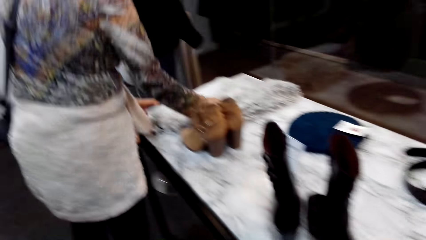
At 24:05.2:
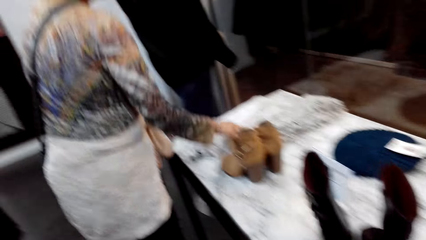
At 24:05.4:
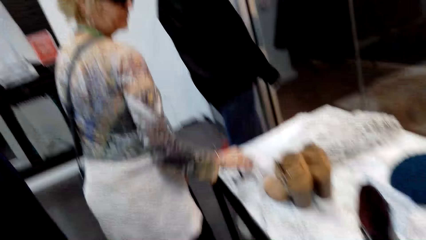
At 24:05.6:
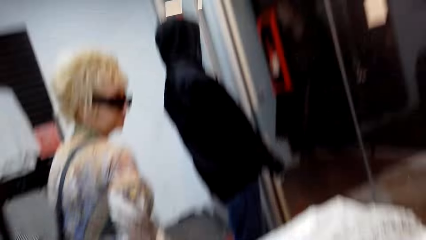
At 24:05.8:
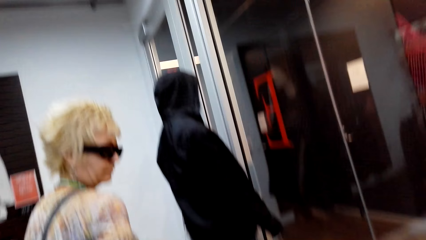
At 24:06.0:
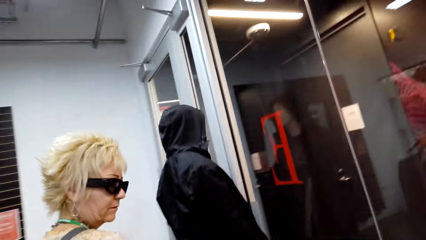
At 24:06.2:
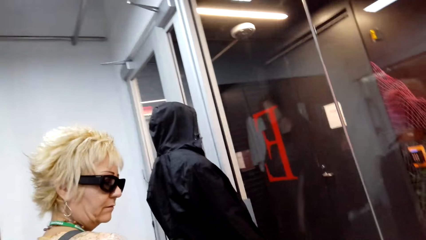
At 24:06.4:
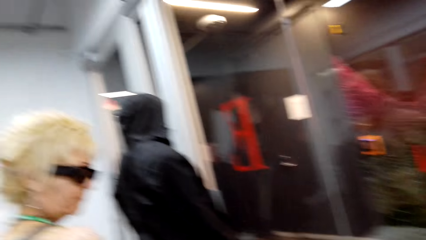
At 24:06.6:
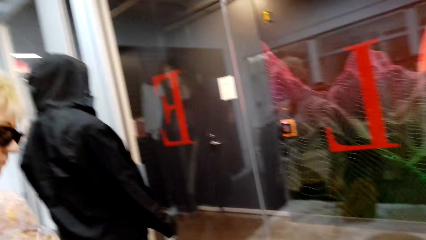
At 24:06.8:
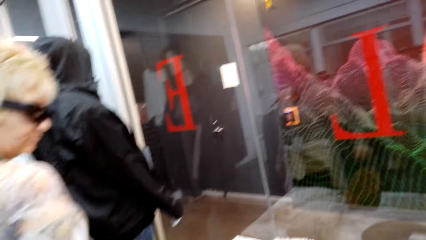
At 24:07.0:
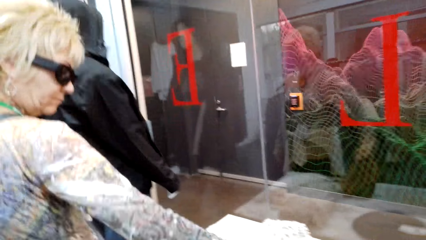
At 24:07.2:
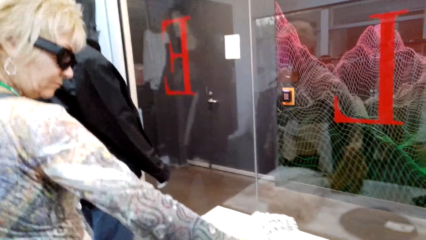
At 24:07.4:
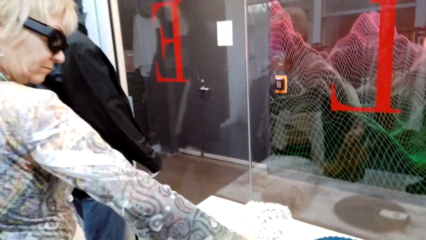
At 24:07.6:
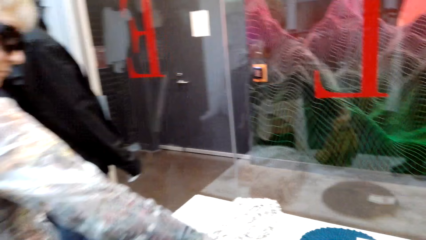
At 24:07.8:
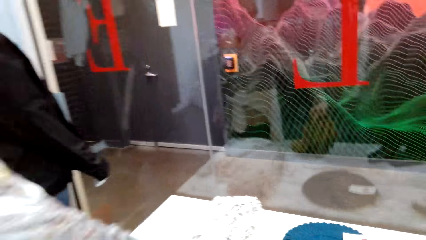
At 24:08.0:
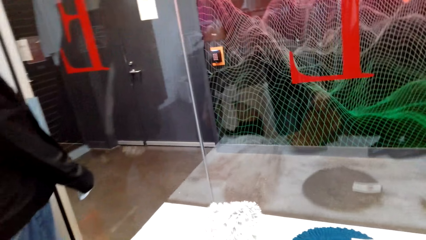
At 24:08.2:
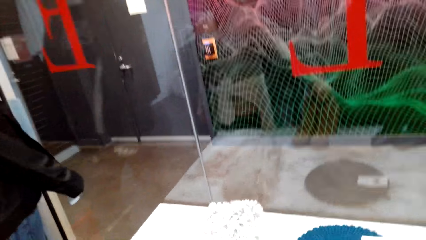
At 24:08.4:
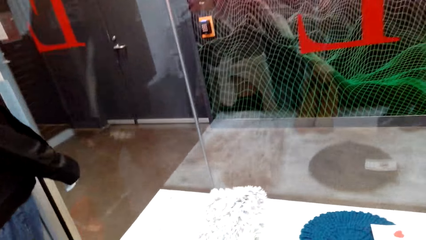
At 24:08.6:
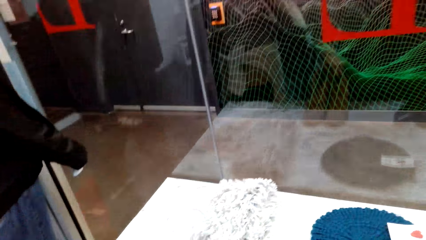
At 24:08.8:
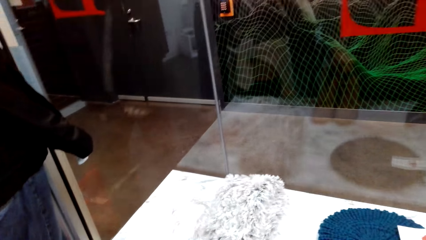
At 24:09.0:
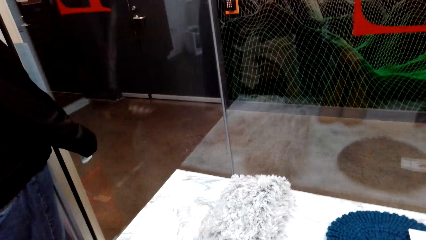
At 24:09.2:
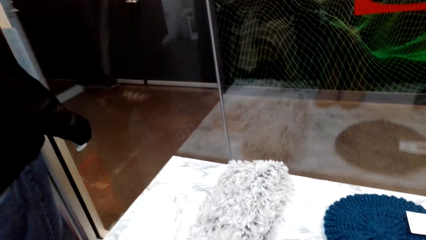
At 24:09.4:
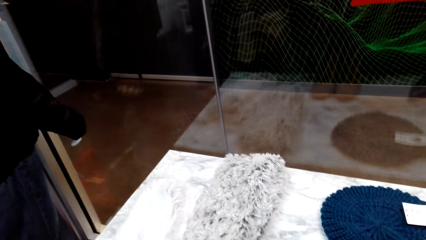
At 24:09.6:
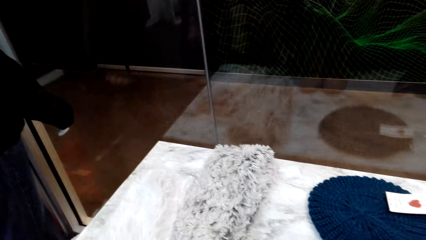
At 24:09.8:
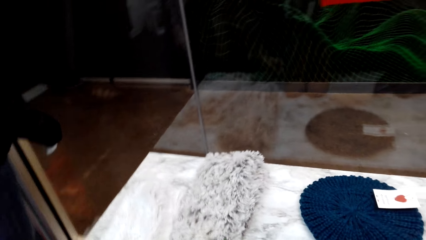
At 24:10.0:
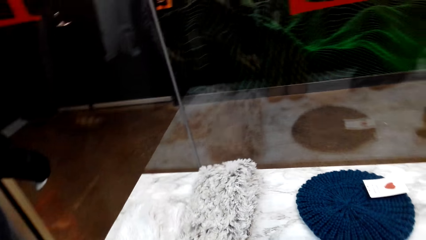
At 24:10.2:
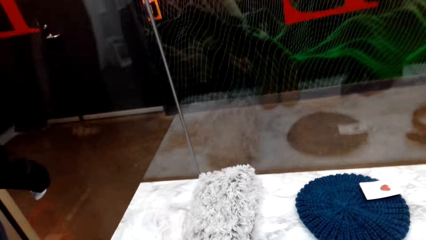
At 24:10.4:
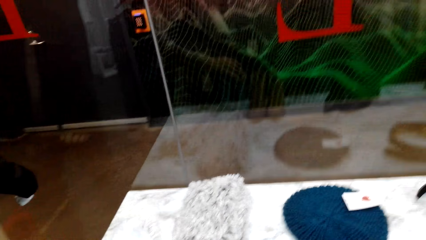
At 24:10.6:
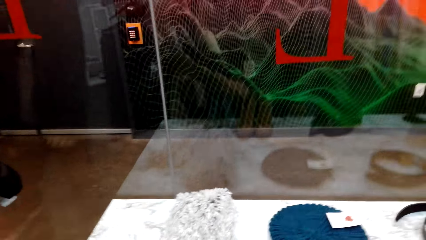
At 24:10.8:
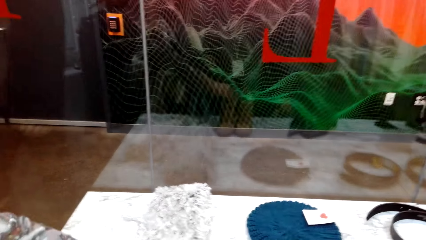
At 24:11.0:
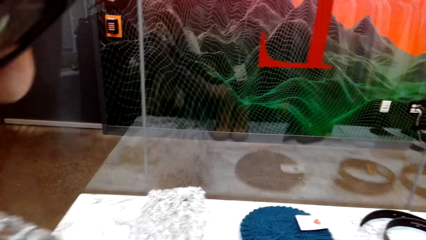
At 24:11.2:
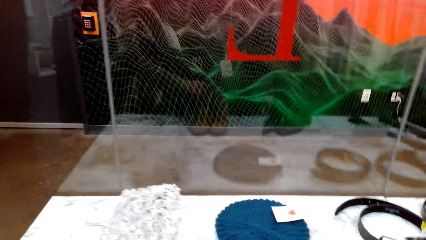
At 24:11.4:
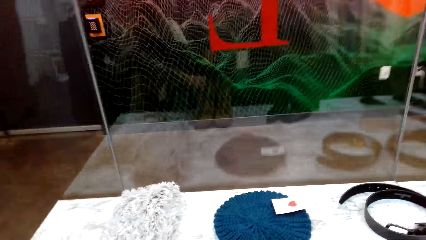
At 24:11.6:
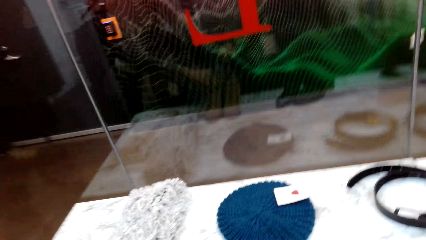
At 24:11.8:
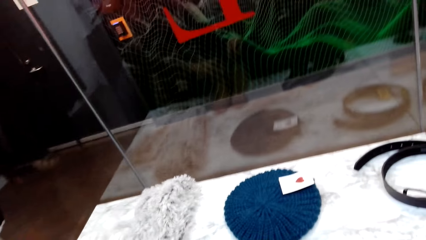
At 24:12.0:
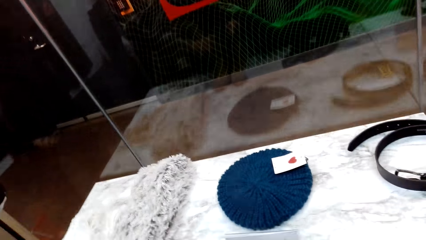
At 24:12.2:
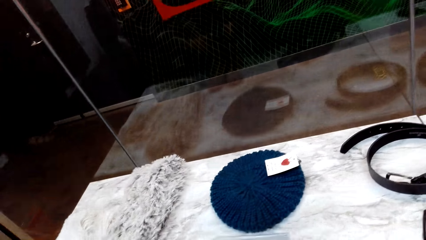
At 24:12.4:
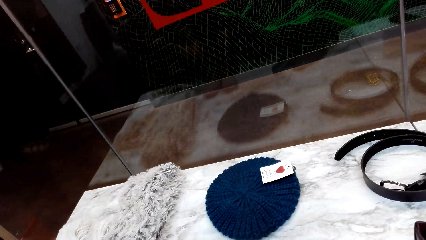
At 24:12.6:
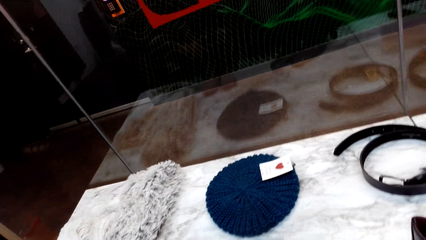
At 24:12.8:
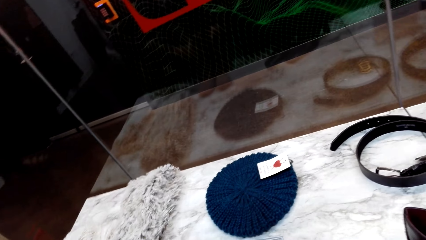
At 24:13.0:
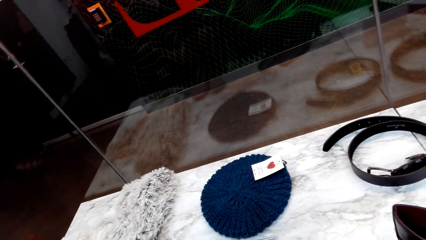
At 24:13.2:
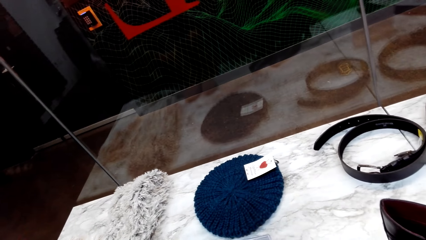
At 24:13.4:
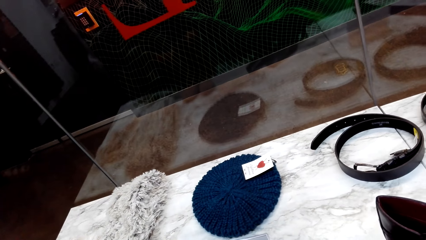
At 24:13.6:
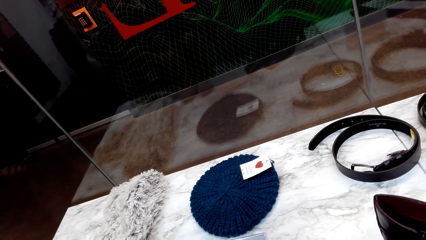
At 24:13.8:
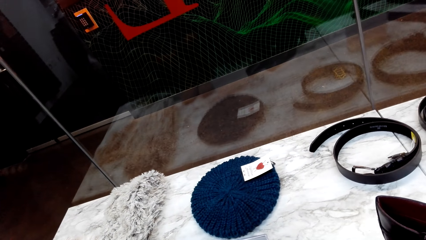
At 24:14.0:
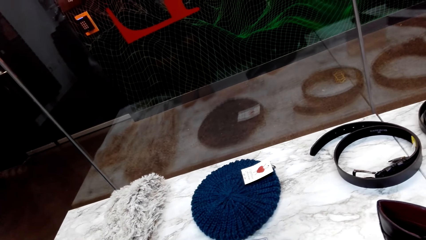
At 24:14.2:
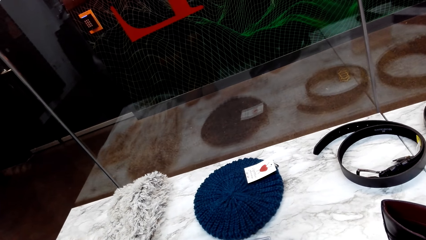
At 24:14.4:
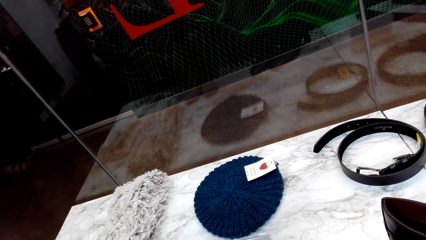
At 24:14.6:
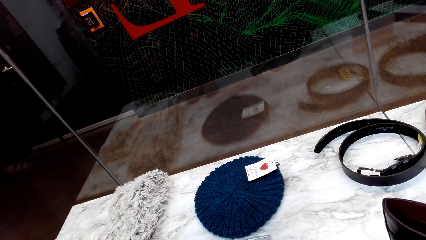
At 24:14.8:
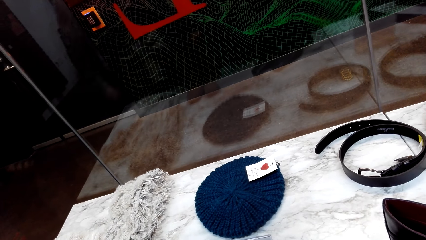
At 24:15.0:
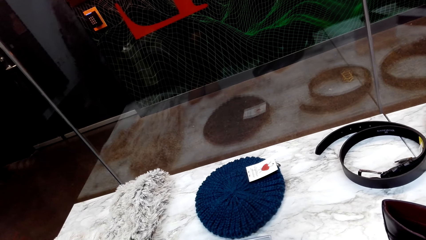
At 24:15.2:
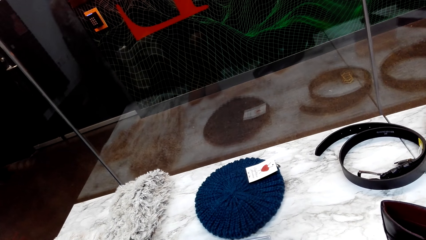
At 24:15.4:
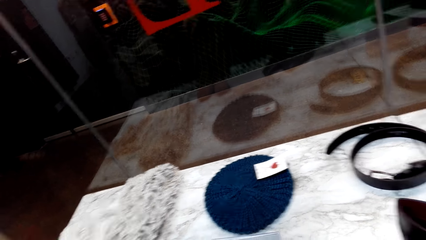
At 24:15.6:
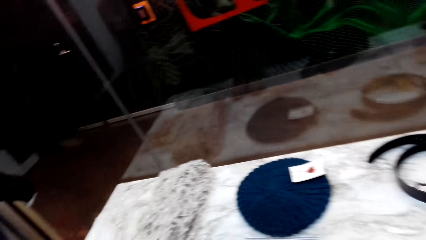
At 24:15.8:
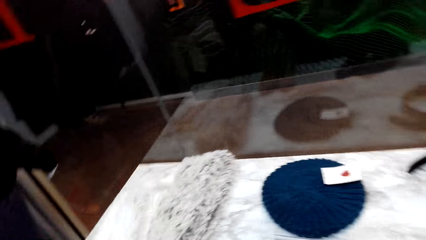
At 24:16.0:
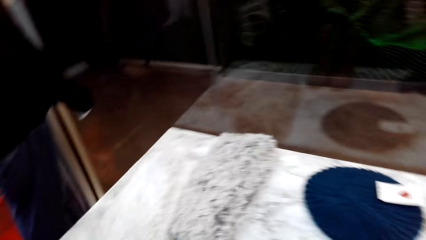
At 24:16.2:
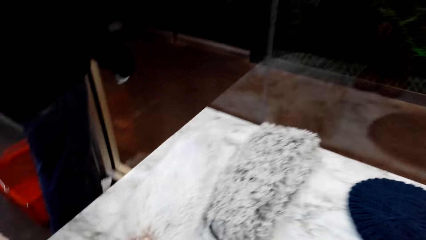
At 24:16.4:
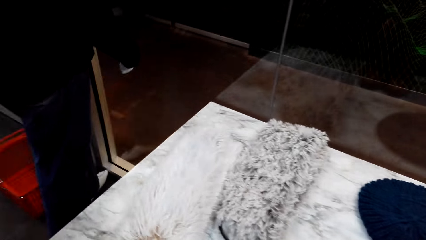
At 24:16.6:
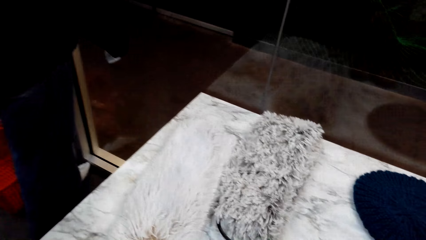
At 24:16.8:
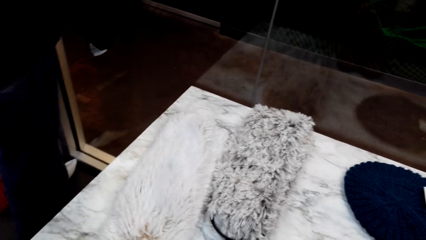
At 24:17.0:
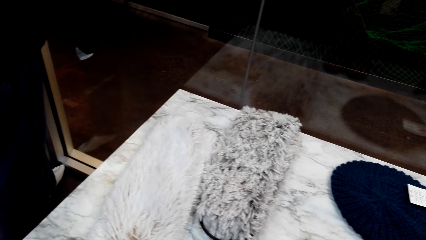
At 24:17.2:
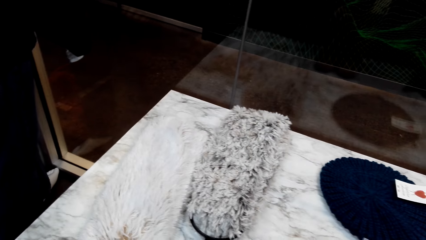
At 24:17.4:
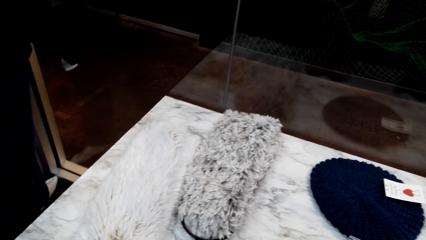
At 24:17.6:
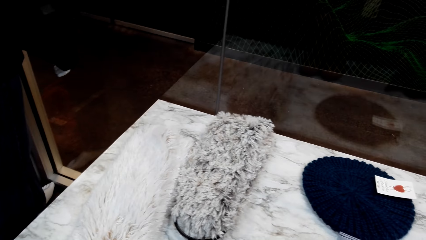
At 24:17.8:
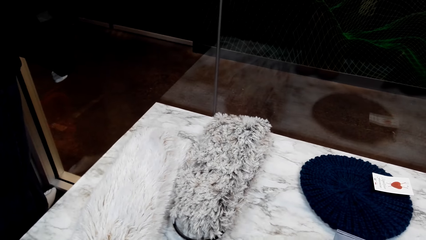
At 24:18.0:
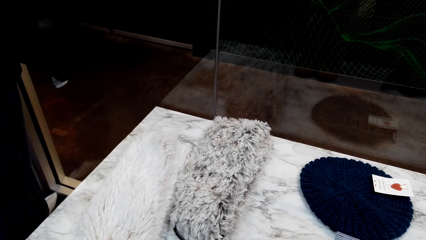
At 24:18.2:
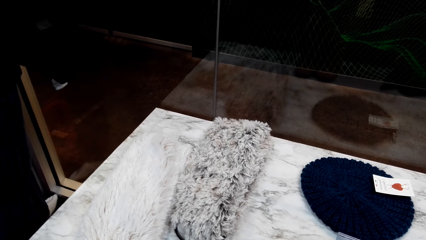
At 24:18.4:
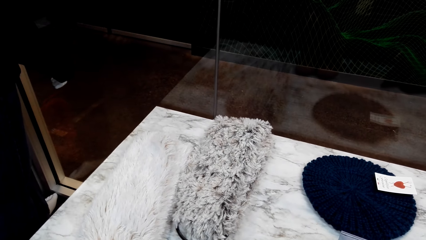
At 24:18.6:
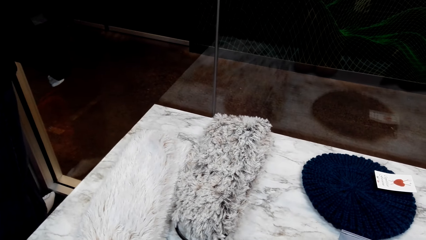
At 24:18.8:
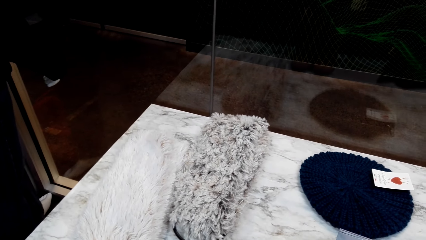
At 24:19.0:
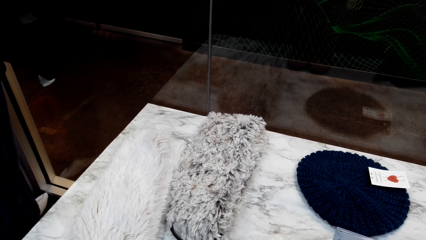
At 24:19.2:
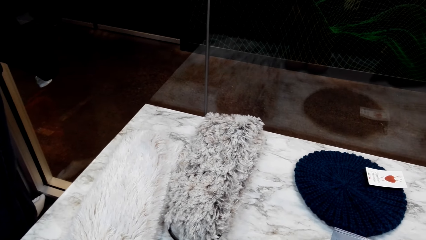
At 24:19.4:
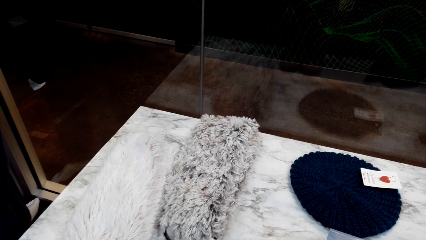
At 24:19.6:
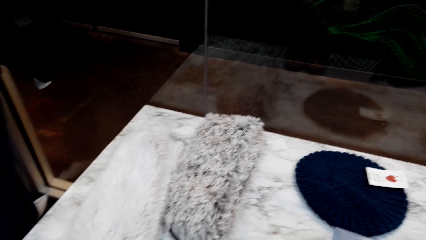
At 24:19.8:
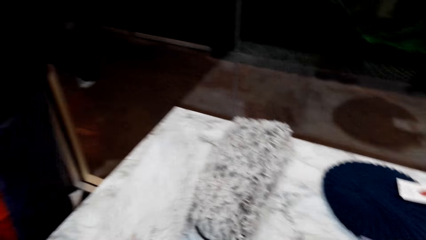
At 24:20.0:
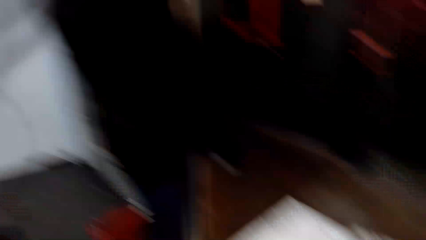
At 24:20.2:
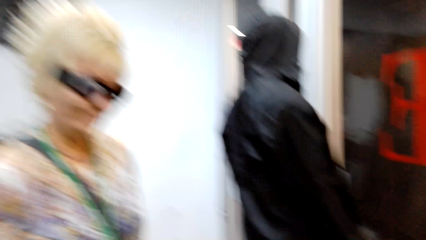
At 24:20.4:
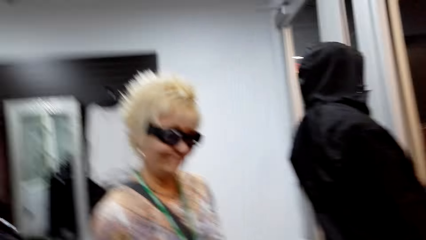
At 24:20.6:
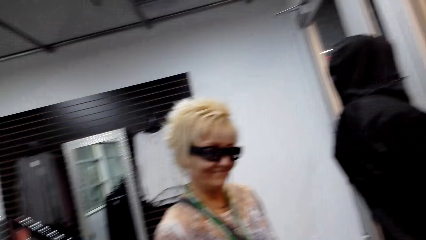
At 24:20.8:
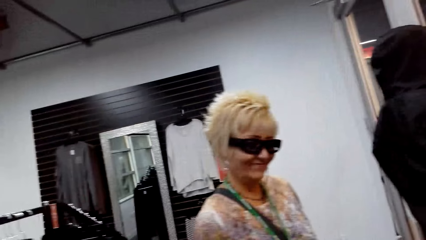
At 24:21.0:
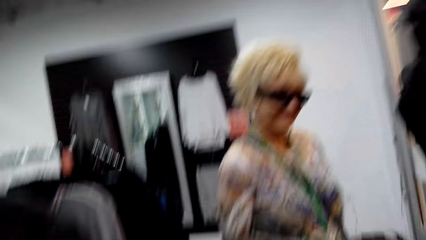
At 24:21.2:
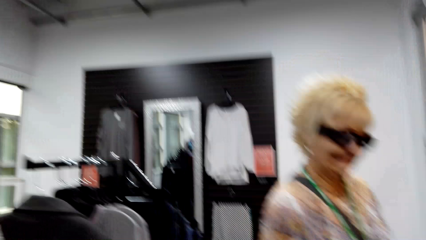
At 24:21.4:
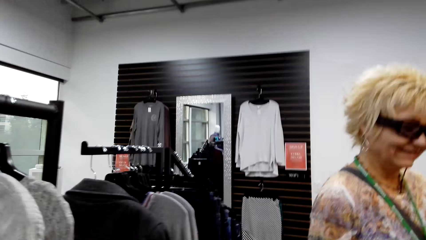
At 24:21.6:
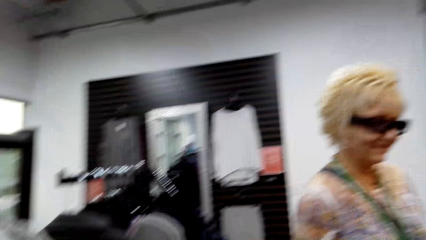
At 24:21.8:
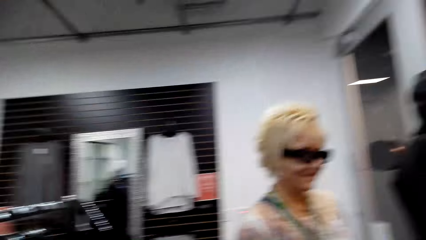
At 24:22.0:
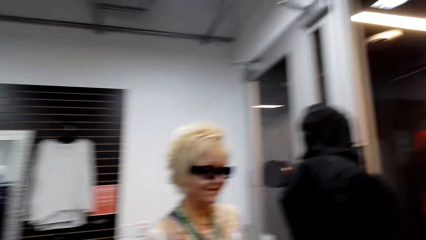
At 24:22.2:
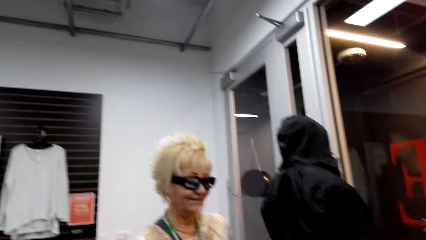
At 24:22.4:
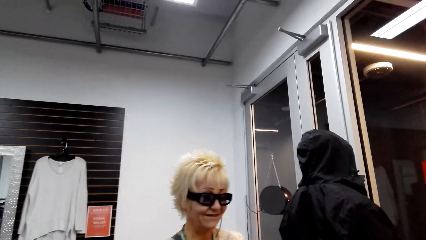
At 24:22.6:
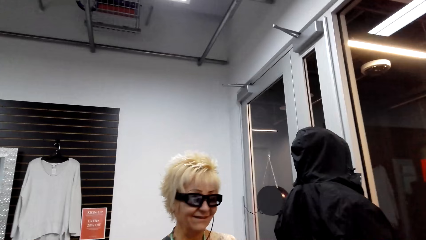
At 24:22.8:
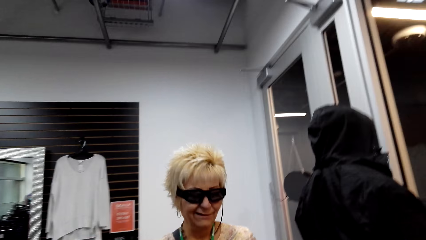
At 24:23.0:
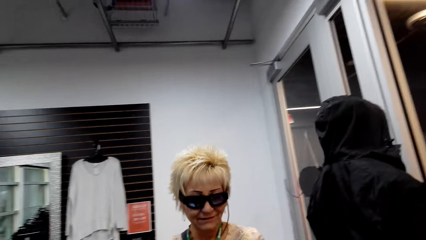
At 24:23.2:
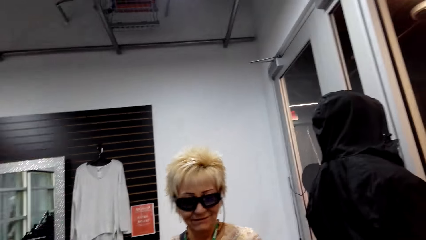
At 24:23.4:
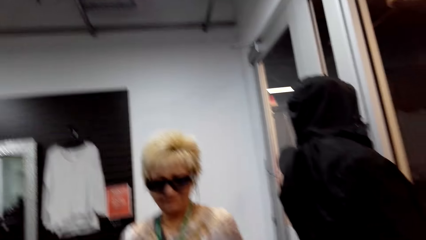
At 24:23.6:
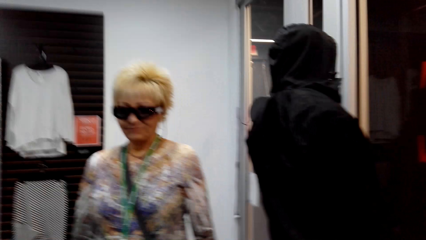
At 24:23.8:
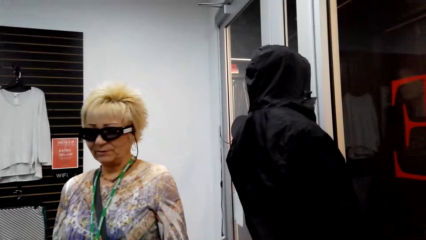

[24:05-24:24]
The camera wearer interacts with a lady. They look around. They interact with the lady.
